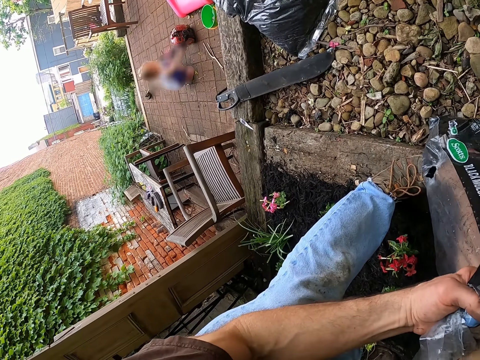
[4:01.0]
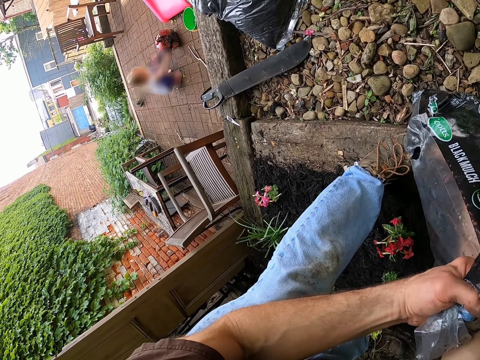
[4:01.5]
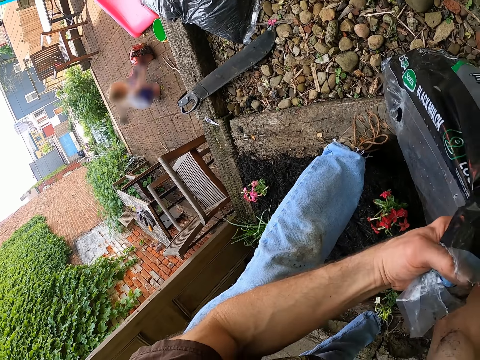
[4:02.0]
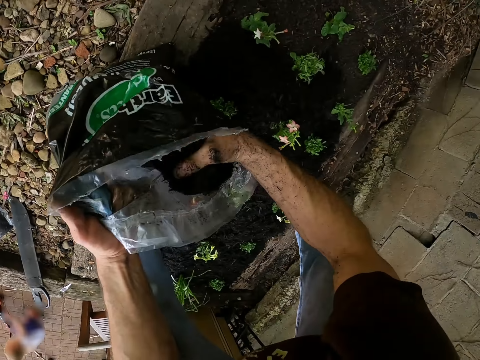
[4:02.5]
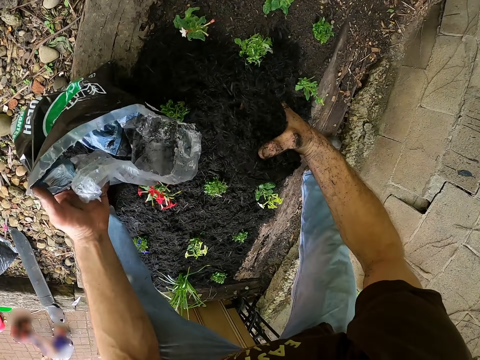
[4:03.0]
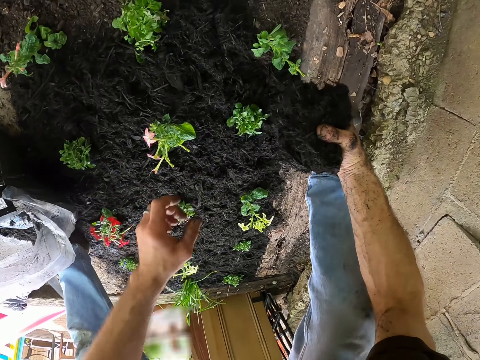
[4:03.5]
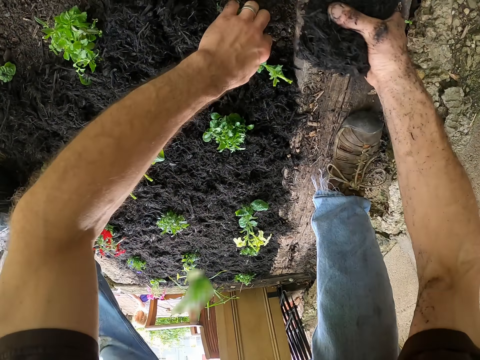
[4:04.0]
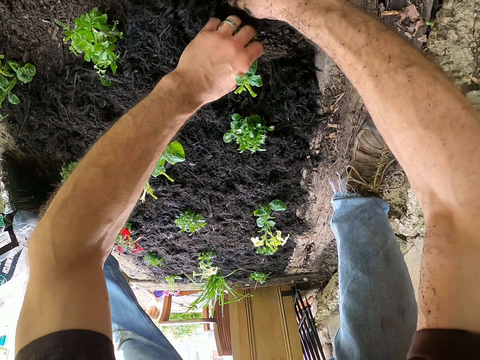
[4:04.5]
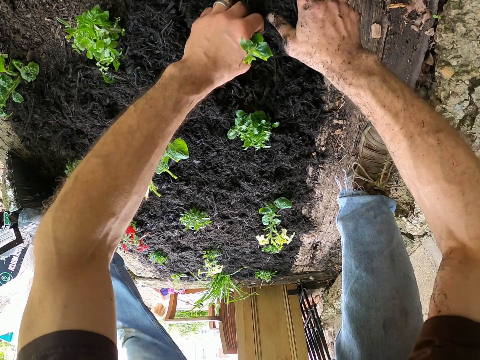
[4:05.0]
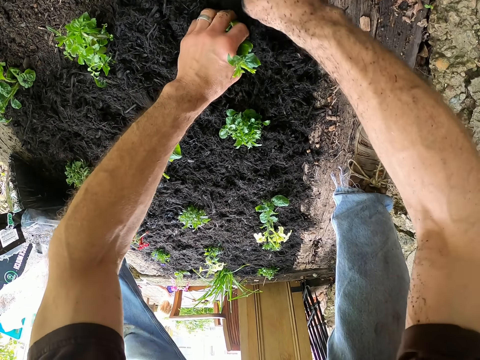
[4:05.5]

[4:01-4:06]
The camera wearer spreads the black mulch on the garden. He adjusts a plant. He holds the plant on the soil bed with his left hand. He mulches the plants on the soil bed with his right hand.

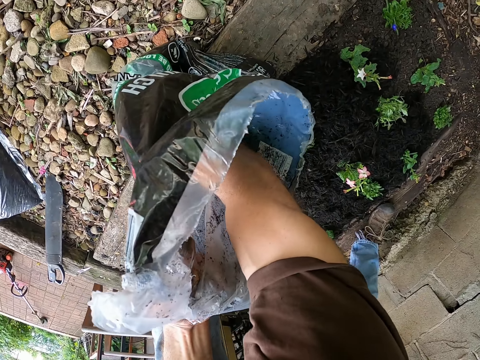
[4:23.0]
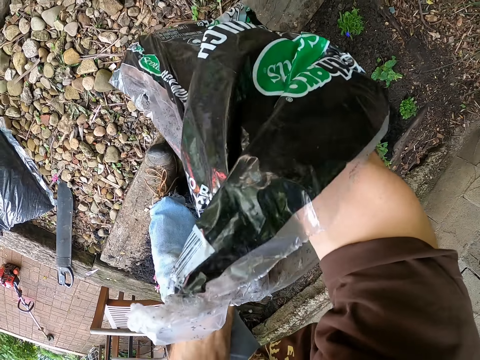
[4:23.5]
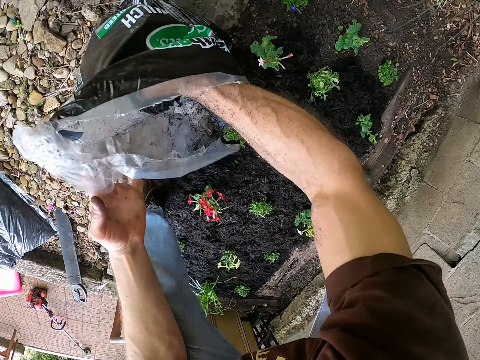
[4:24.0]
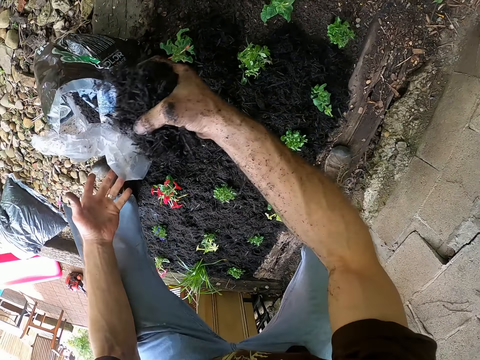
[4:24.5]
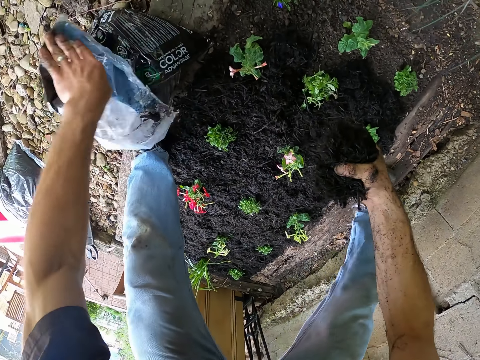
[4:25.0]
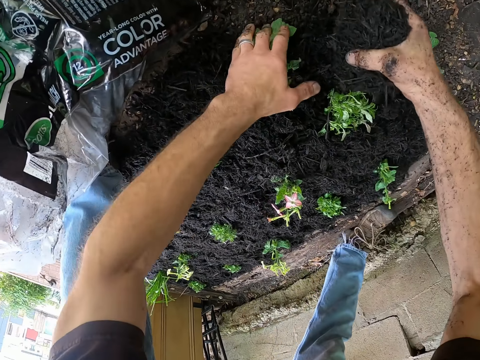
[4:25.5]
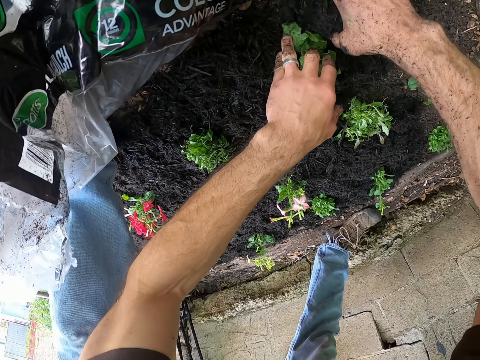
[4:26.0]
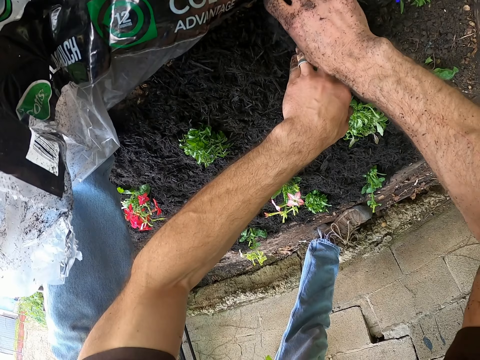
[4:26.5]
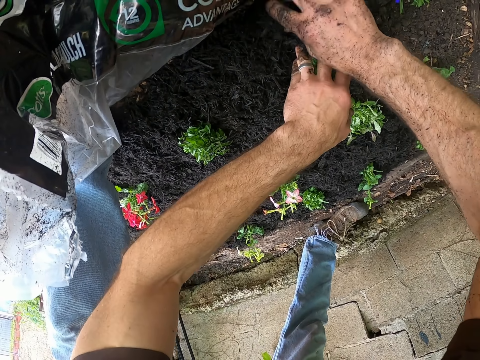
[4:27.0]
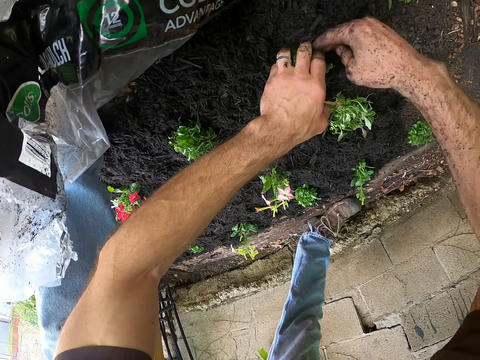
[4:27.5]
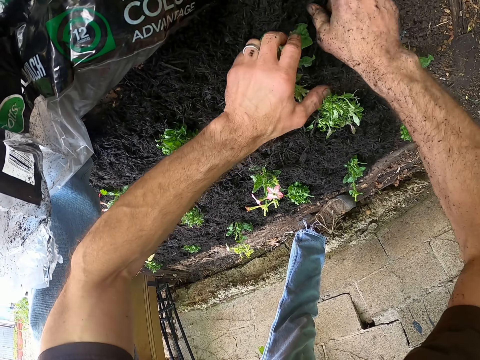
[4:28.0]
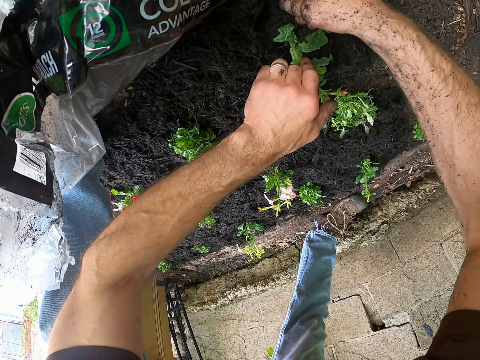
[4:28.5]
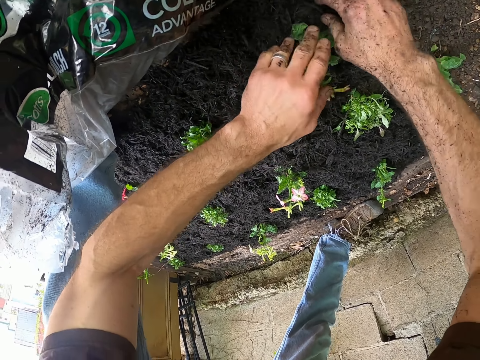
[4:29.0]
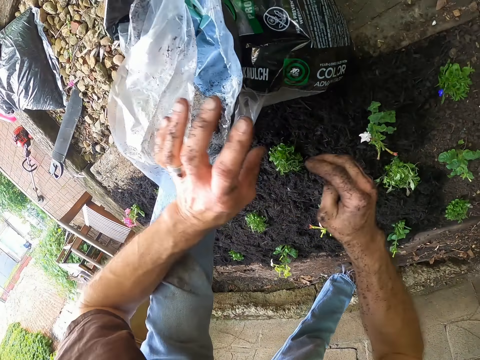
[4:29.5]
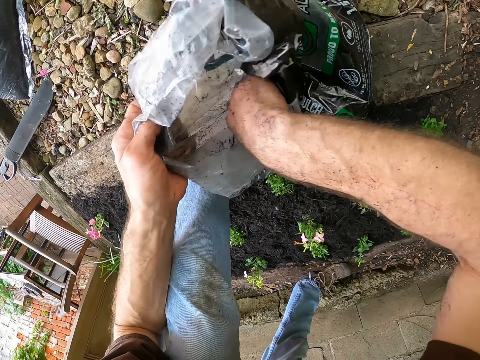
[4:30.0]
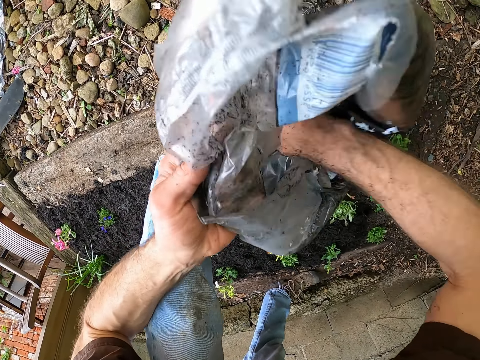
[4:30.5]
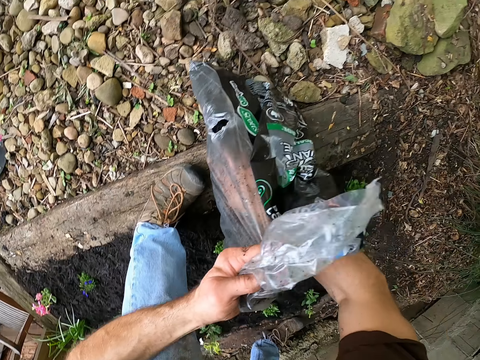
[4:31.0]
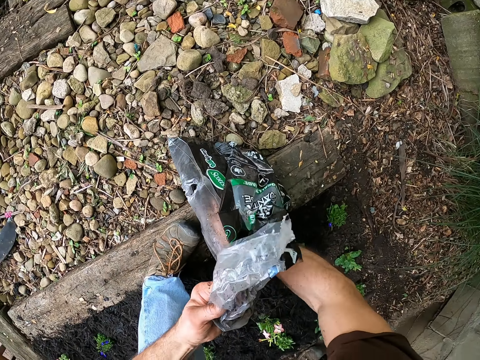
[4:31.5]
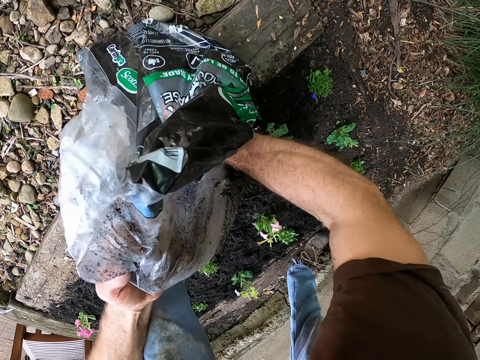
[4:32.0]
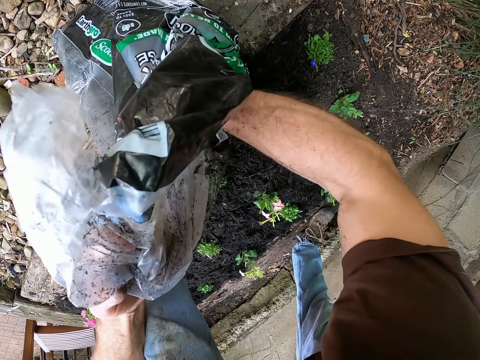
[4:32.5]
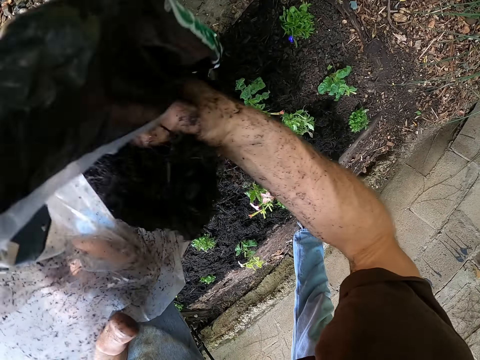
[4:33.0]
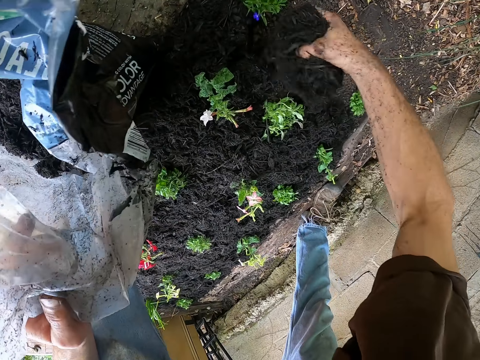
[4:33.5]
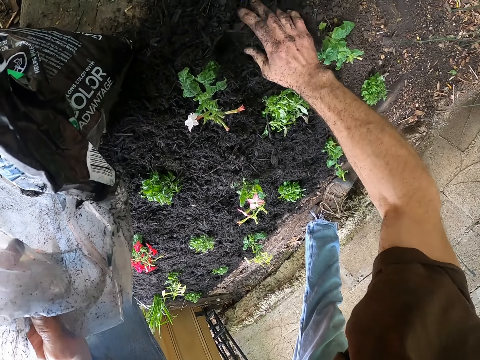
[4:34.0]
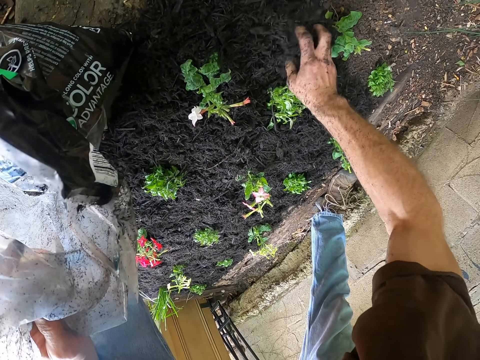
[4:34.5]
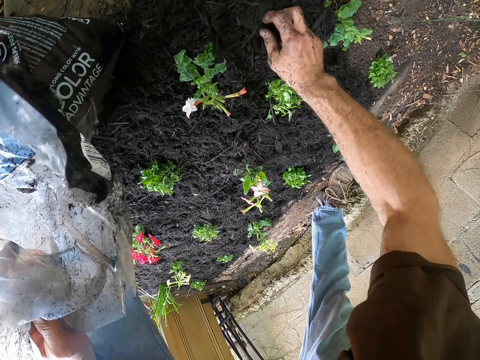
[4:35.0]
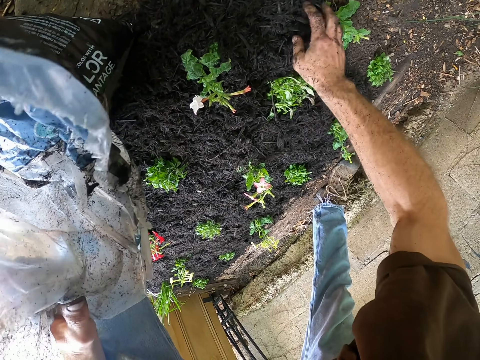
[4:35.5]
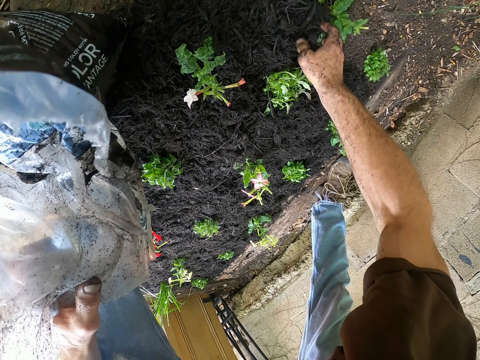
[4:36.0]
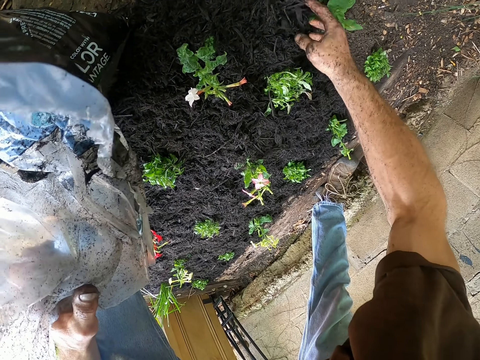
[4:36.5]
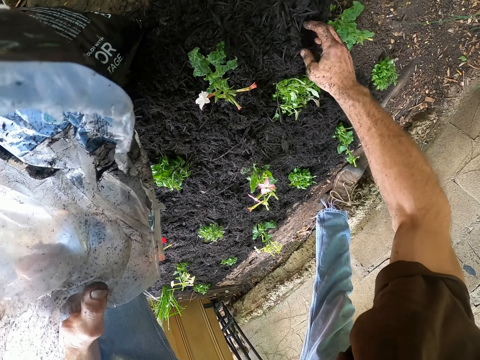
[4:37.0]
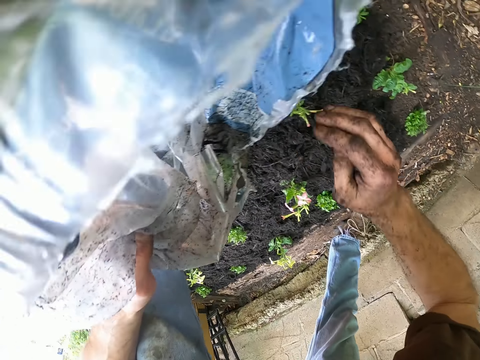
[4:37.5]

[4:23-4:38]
The camera wearer packs black mulch from the bag with his right hand. He presses the bag of black mulch and removes his left hand from the bag. He touches a plant. He mulches the plants on the soil bed with his right hand and holds the plant on the soil bed with his left hand. He holds the bag with both hands. He packs the black mulch from the bag with his right hand. He mulches the plants on the soil bed with his right hand.

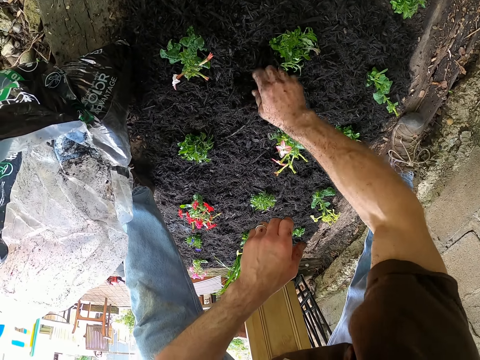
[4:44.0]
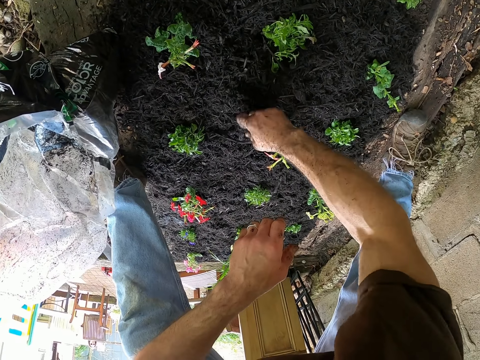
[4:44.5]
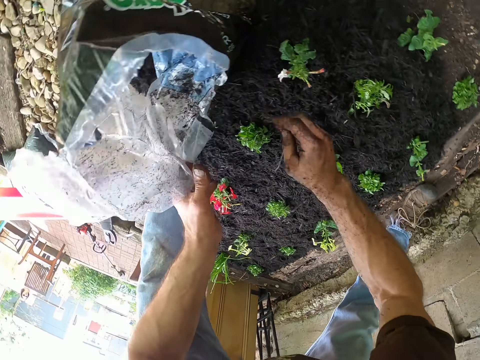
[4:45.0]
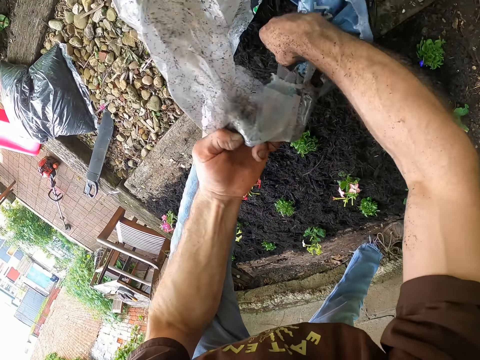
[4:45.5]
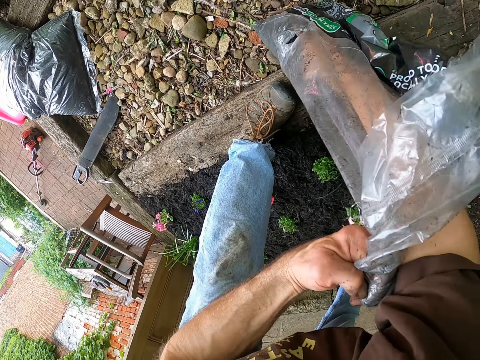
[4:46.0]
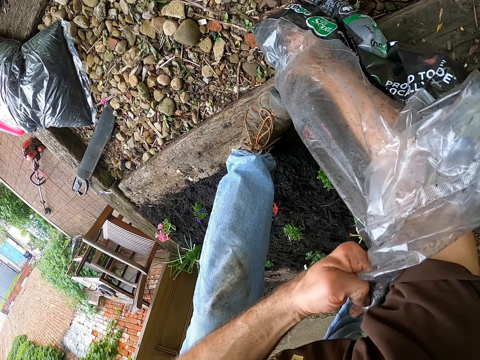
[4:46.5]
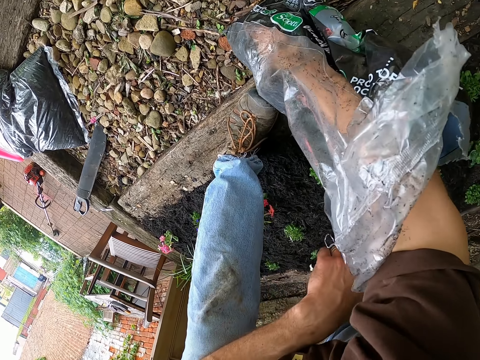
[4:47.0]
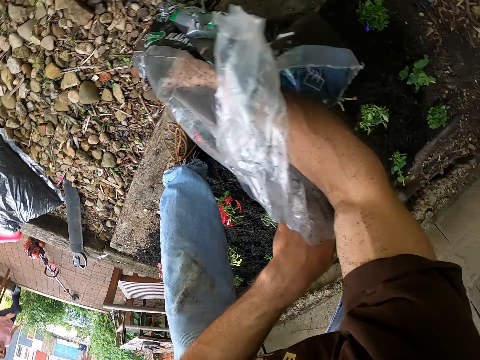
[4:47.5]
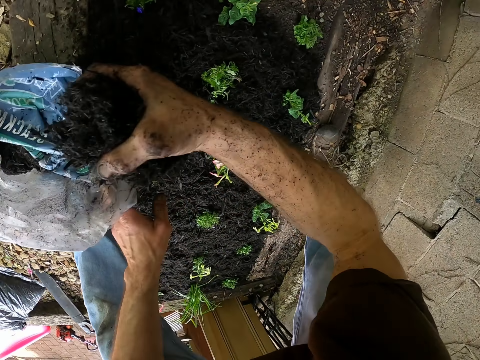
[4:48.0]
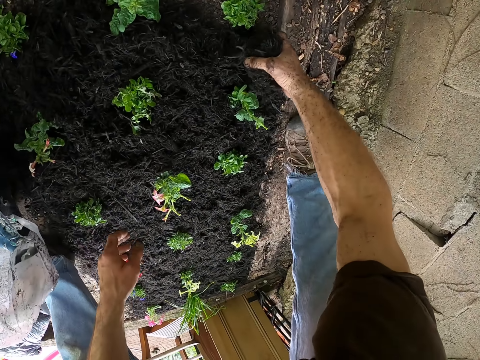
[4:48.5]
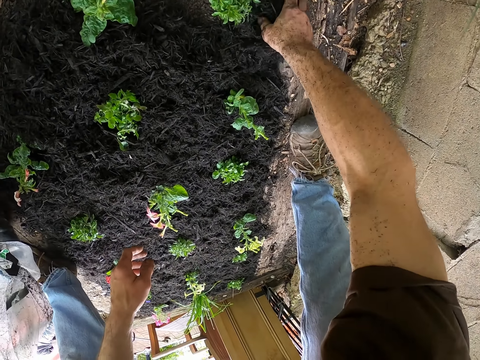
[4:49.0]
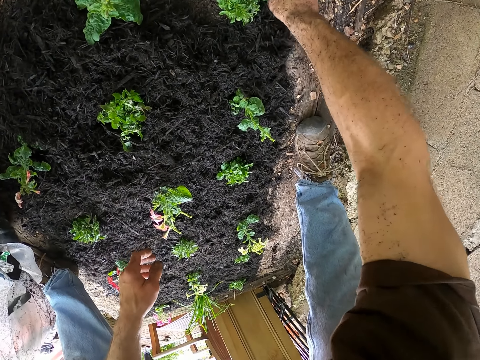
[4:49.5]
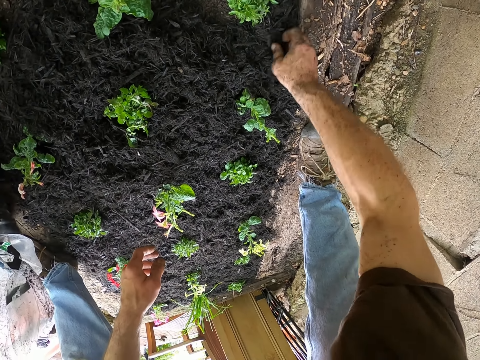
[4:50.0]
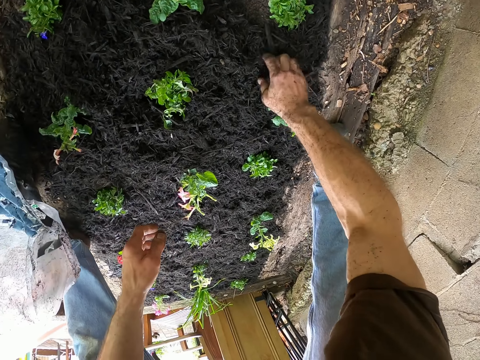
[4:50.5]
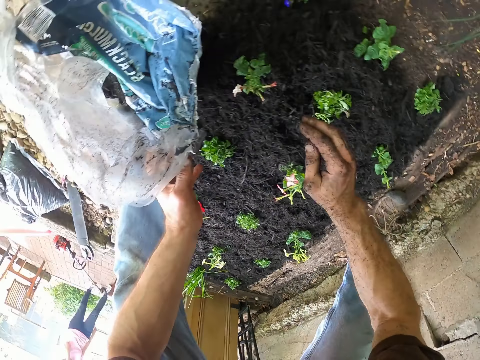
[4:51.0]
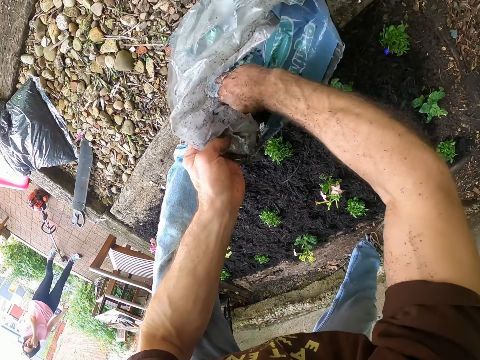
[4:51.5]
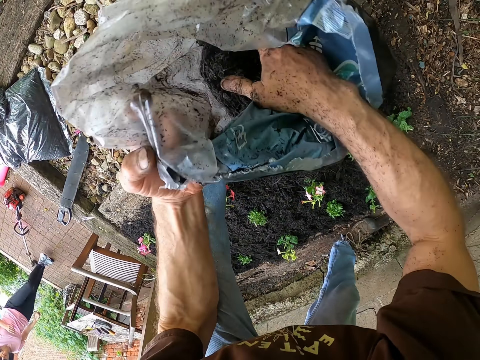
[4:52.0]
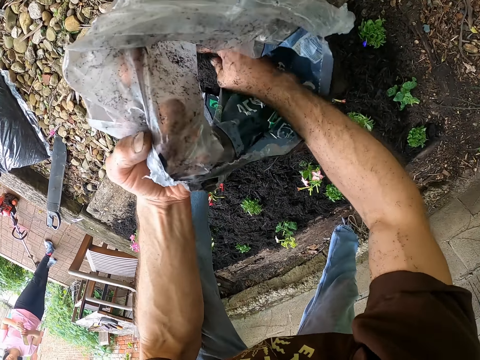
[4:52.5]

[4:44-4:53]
The camera wearer holds the bag of mulch with both hands. He packs black mulch from the bag with his right hand. He mulches some plants on the soil bed with his right hand. A person walks in the garden. The camera wearer holds the bag with both hands. He picks the black mulch from the bag.
